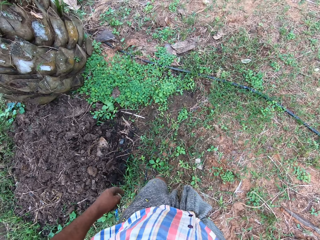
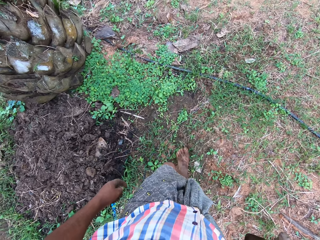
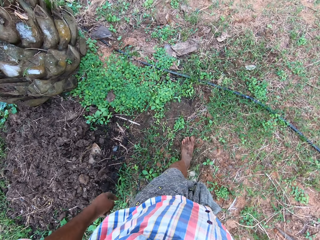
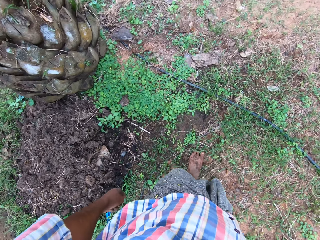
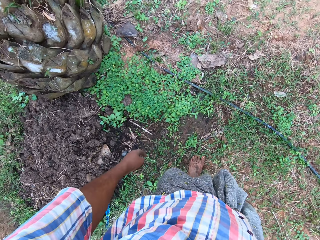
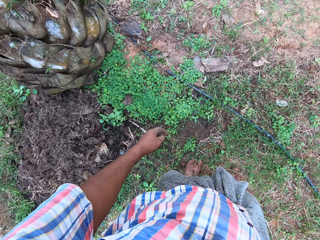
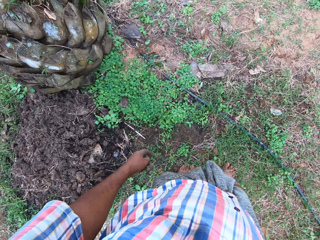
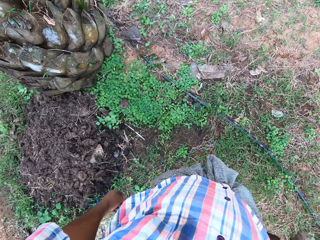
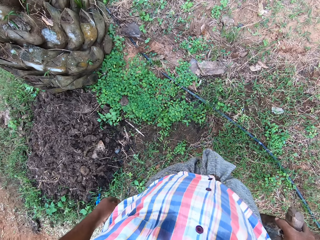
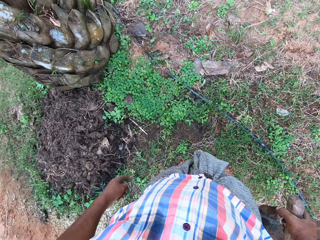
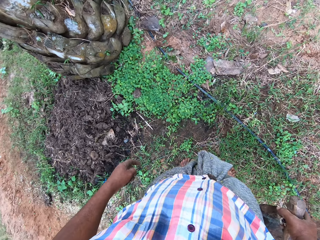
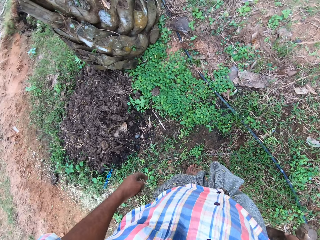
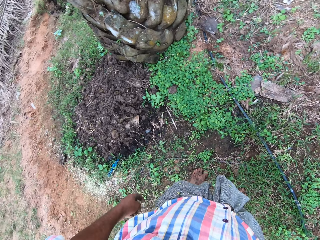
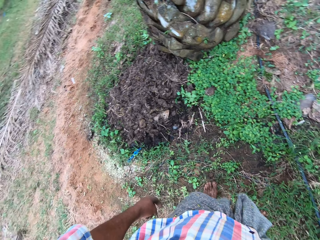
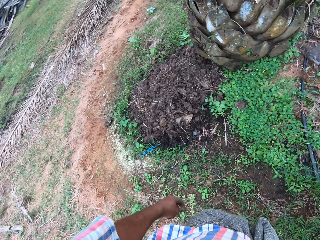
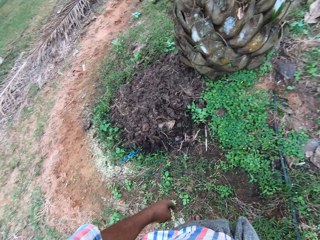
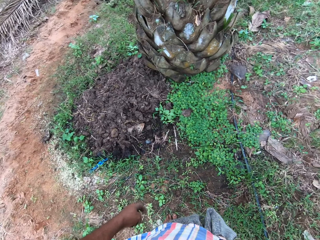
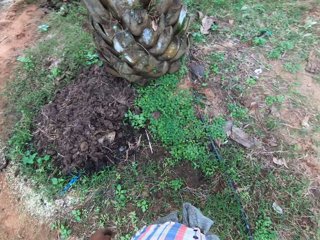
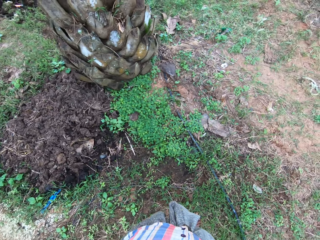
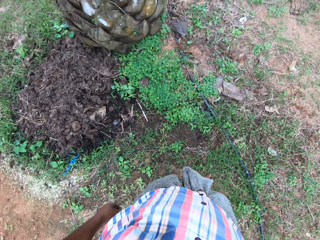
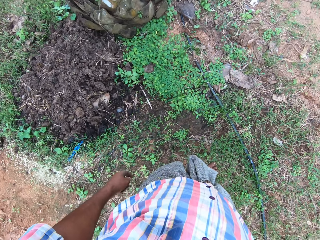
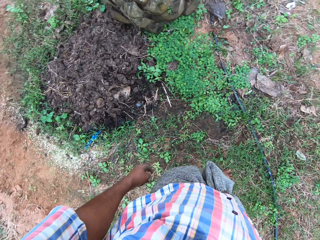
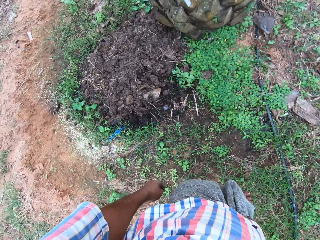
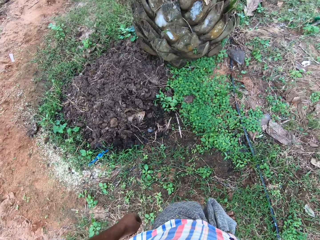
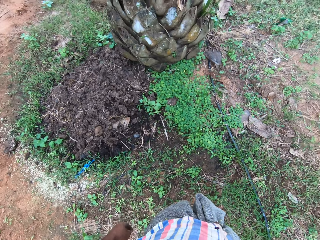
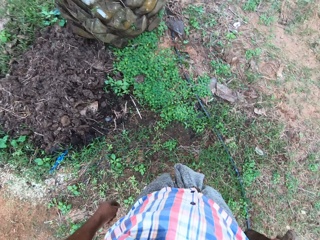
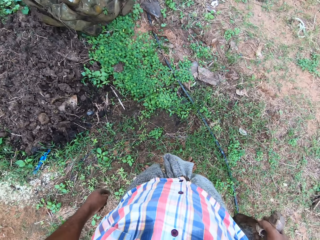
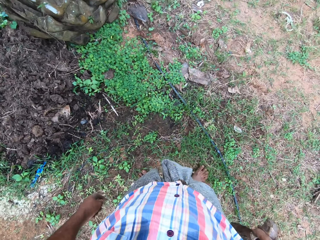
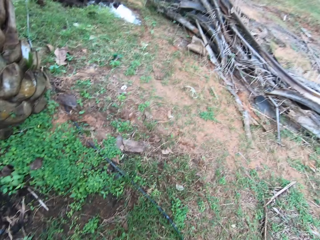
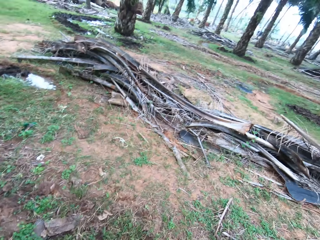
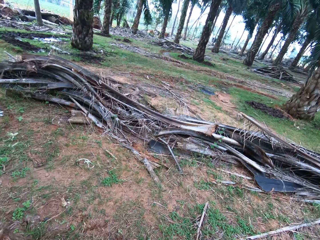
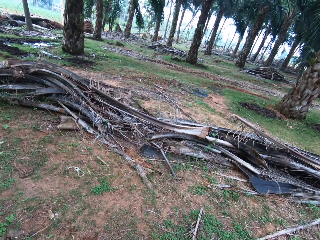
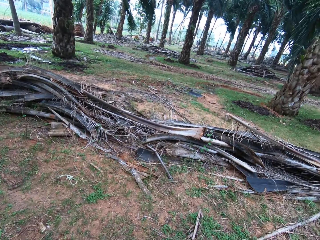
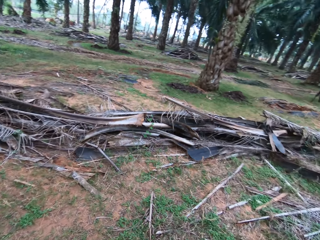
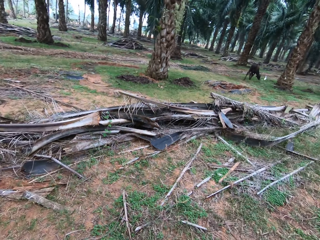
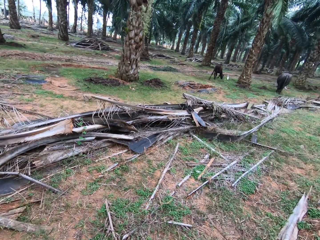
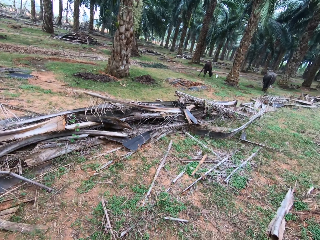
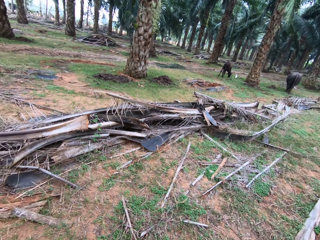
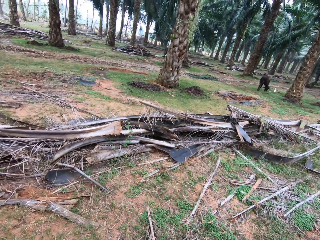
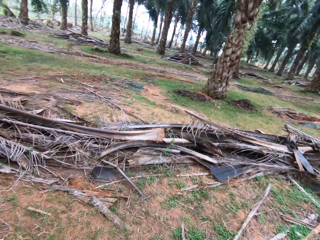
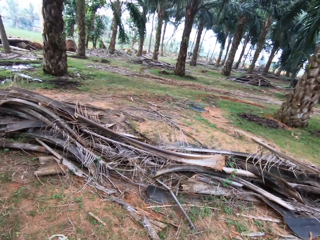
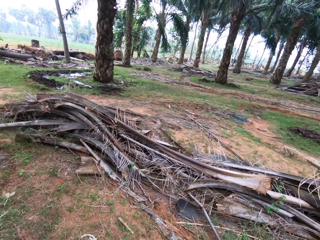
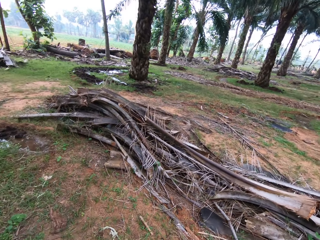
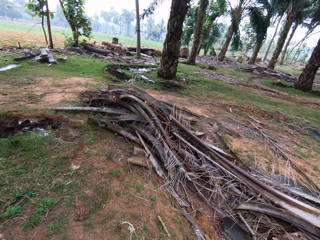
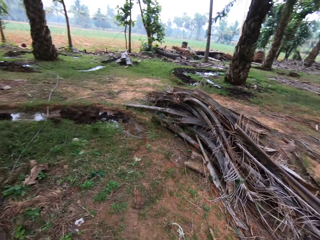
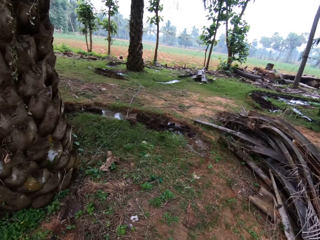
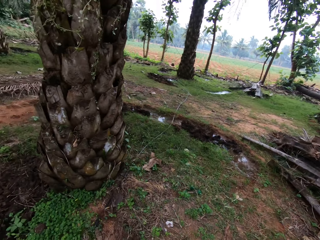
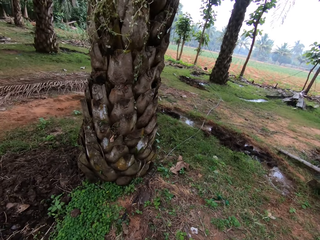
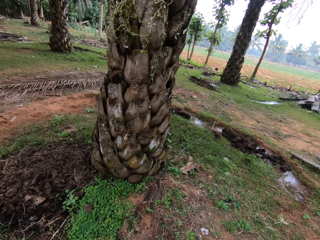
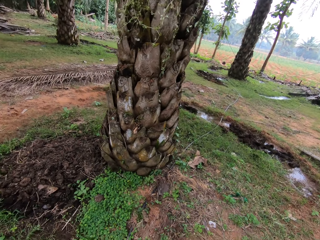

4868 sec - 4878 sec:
The camera wearer looks around the garden.

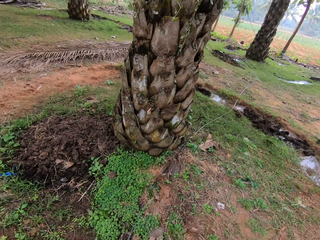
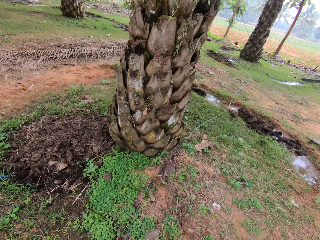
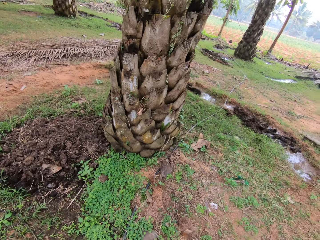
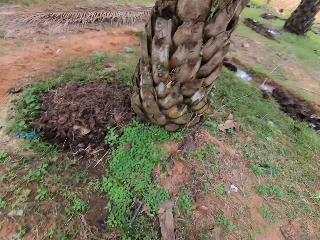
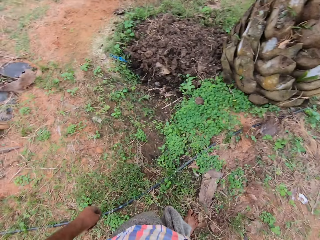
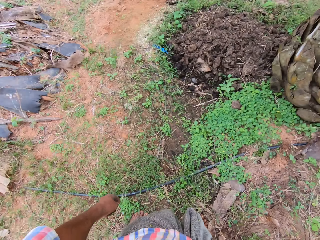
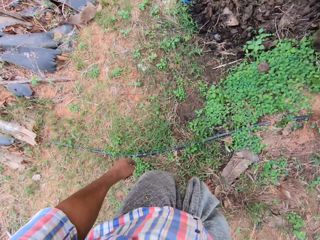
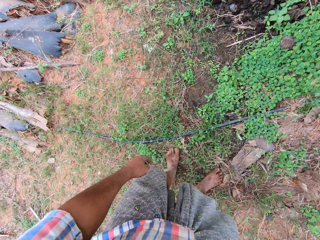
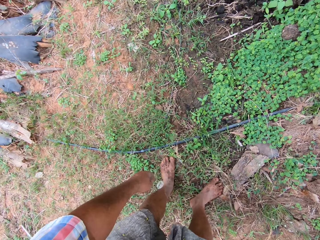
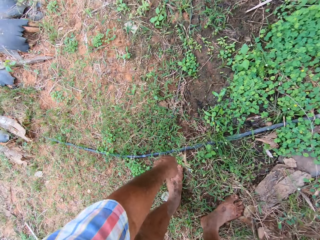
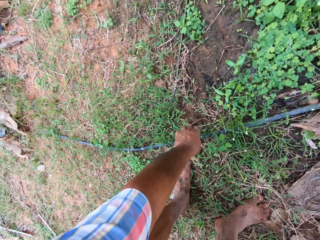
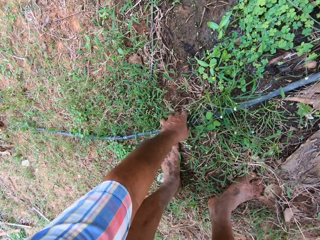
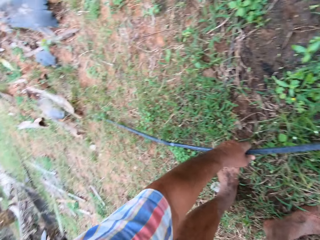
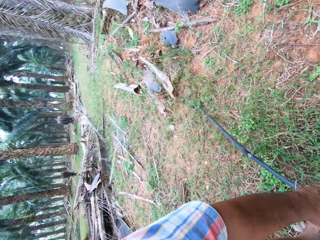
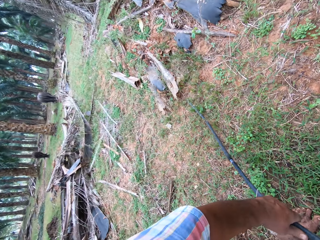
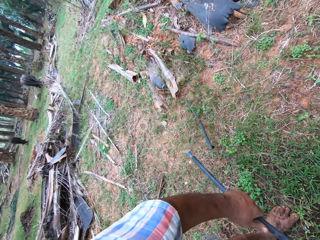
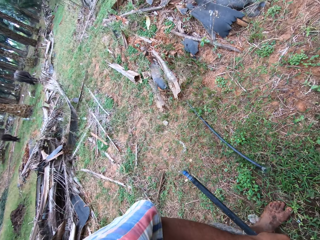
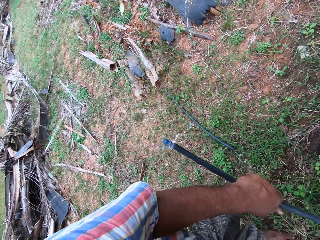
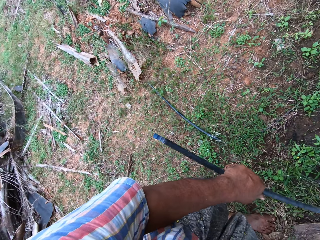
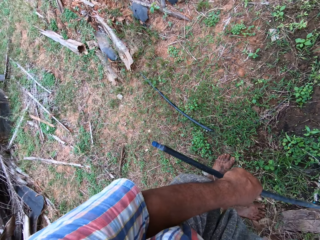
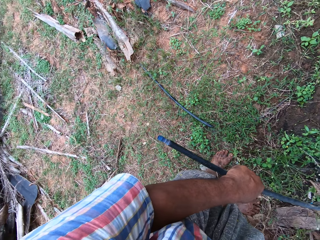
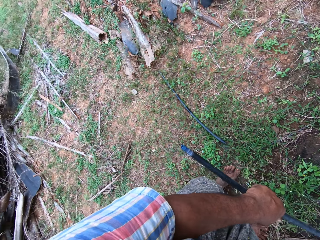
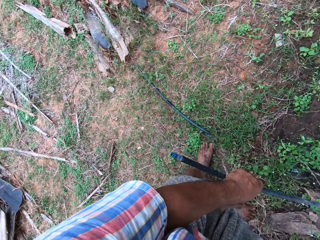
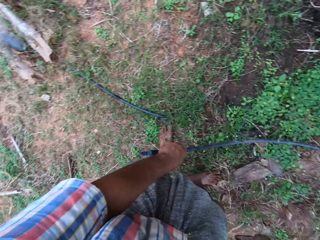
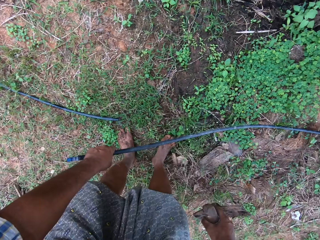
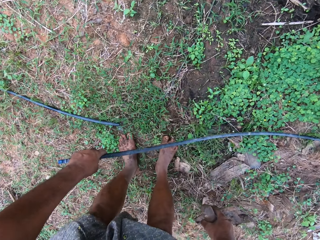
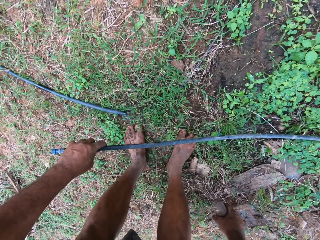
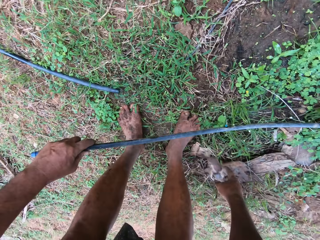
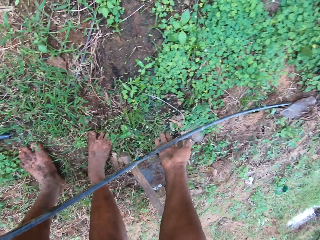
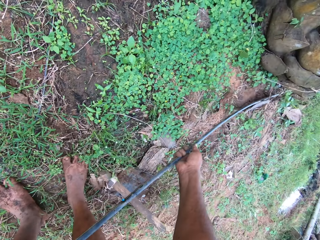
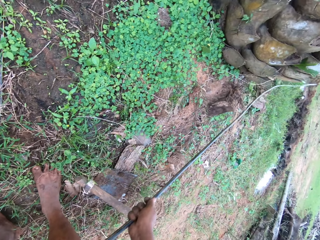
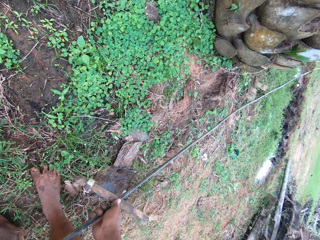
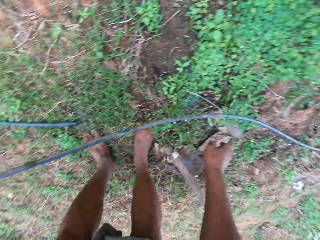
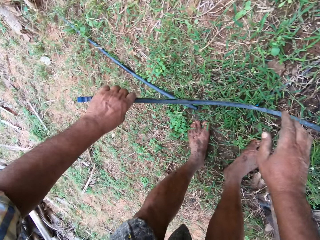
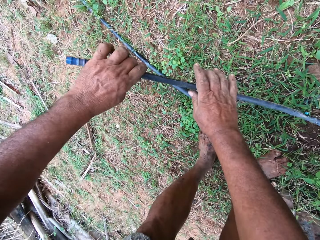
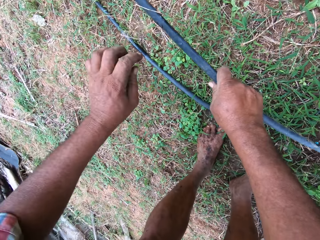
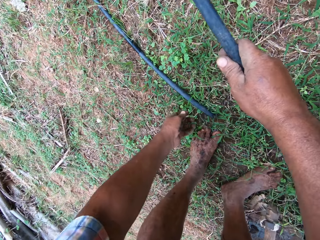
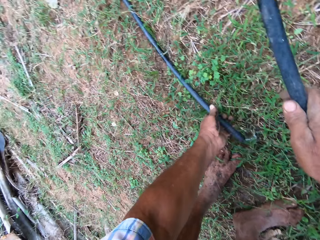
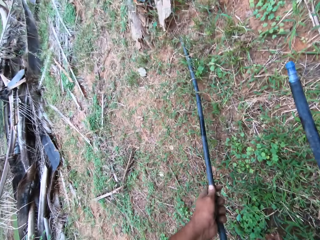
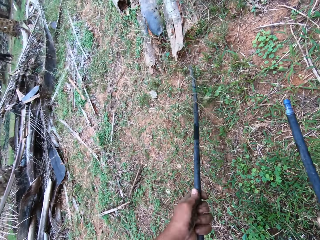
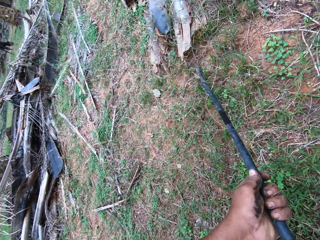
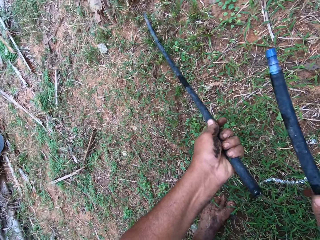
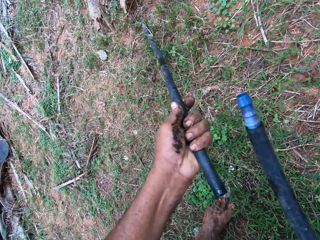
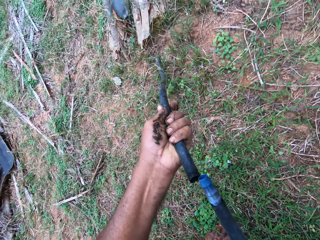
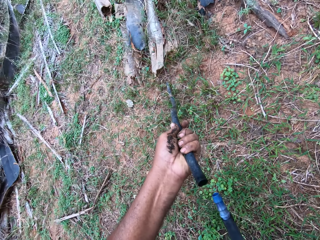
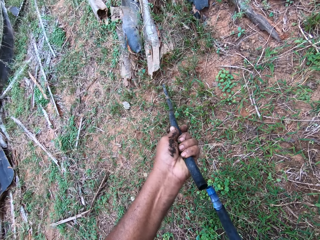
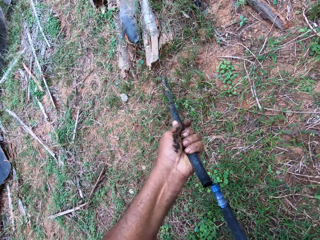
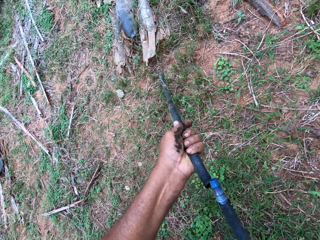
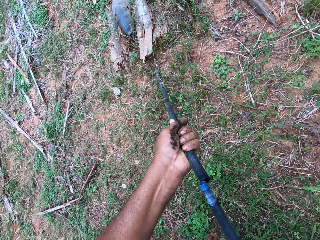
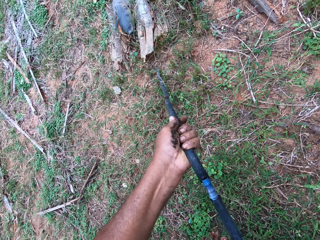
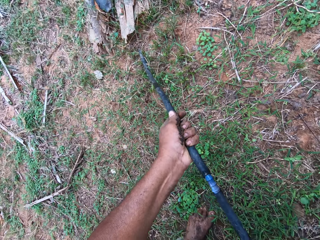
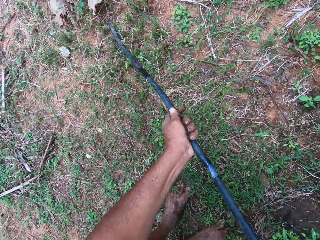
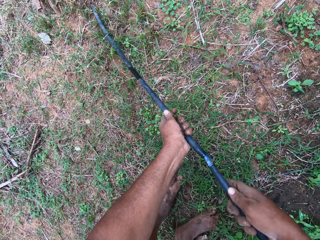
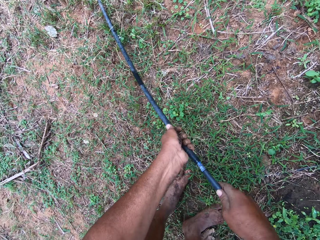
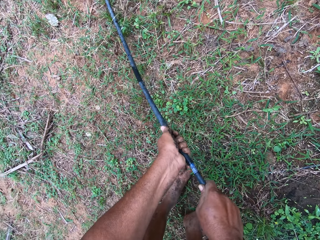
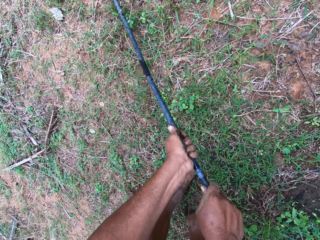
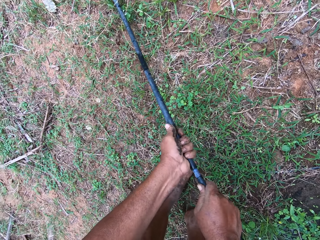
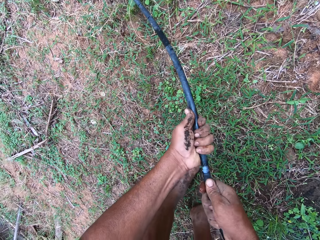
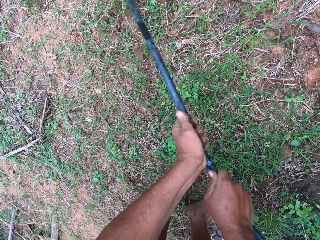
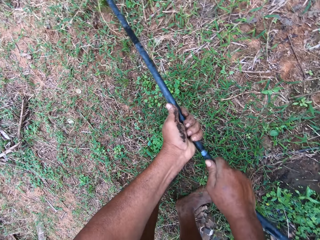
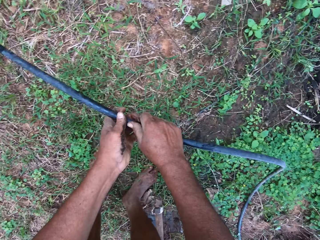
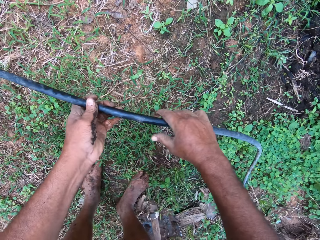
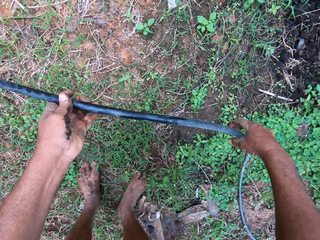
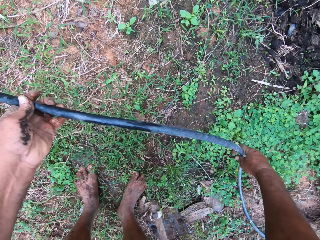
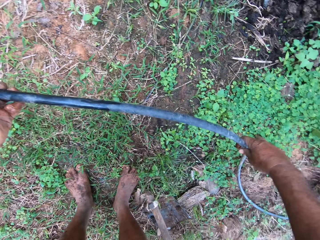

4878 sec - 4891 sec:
The camera wearer picks up the hose pipe with his left hand. He drops the hoe in his right hand on the ground. He holds the pipe with his hands. He holds another pipe with his left hand. He joins the pipe together.
